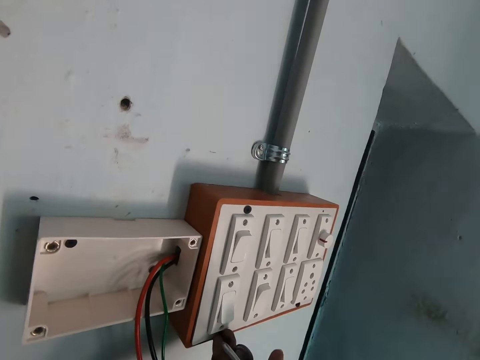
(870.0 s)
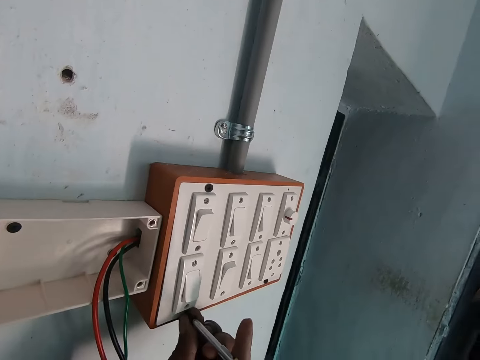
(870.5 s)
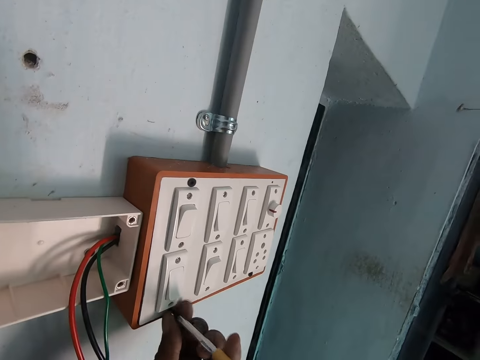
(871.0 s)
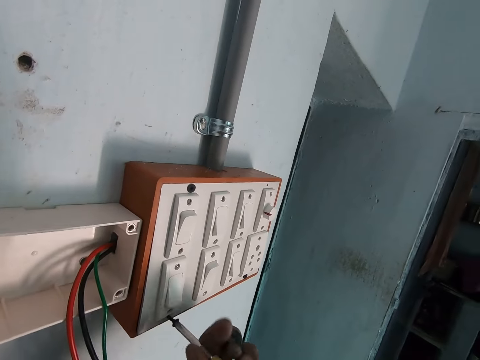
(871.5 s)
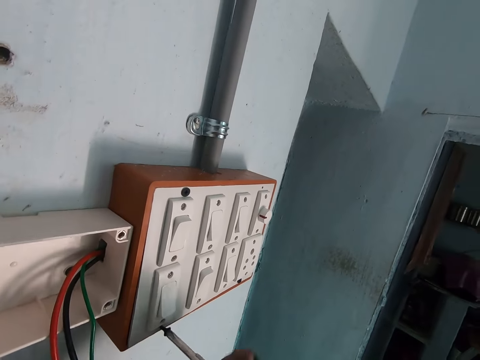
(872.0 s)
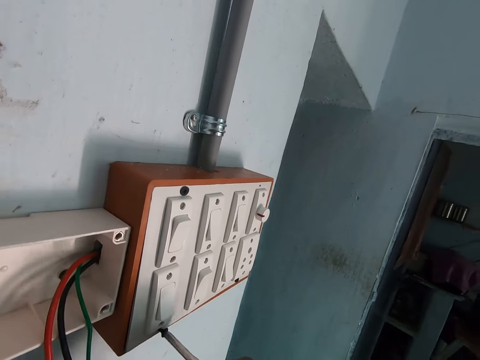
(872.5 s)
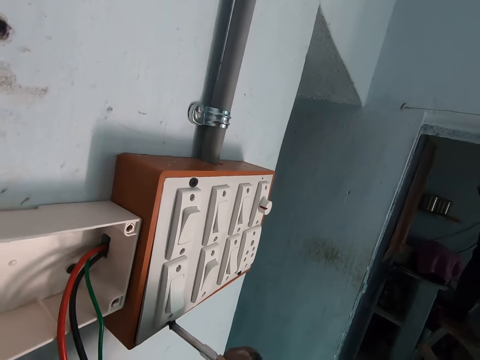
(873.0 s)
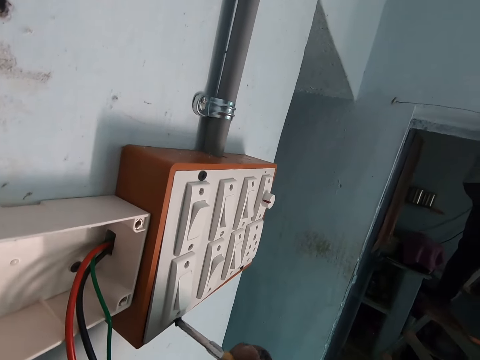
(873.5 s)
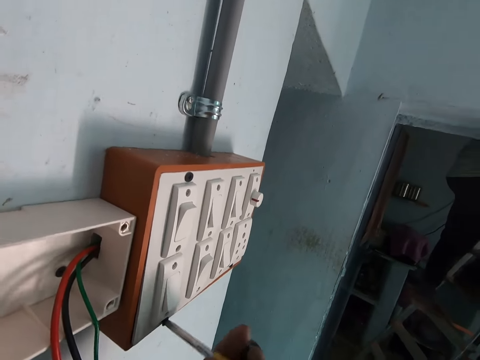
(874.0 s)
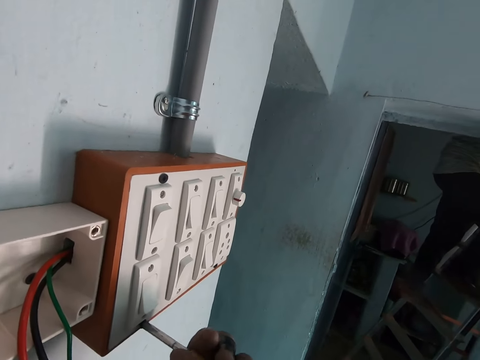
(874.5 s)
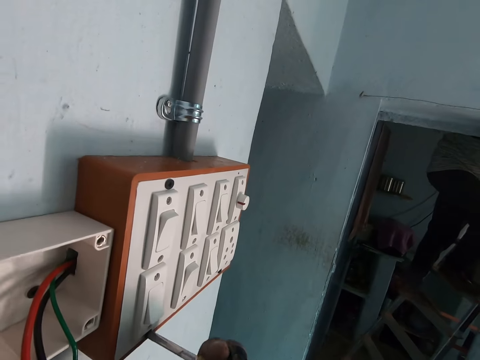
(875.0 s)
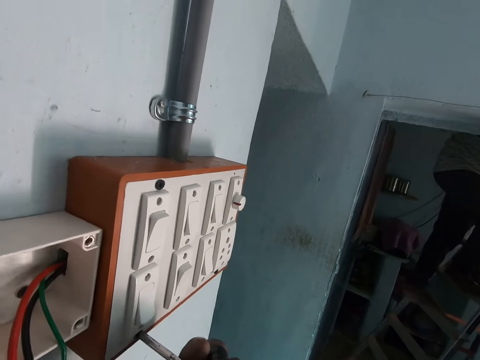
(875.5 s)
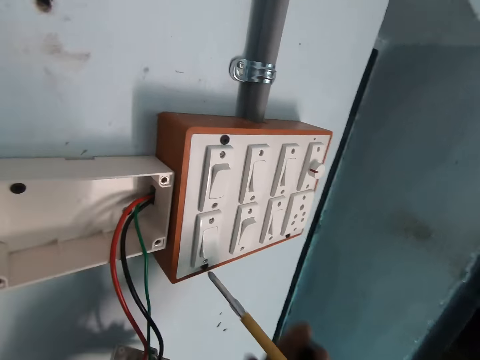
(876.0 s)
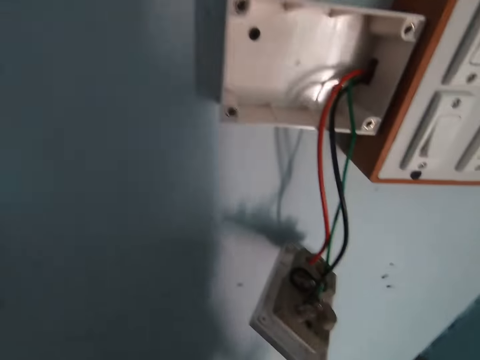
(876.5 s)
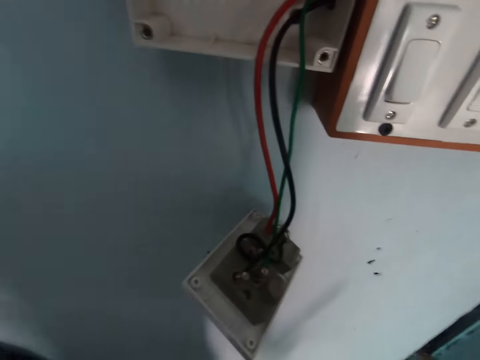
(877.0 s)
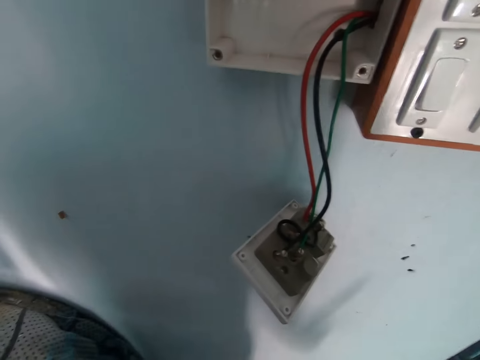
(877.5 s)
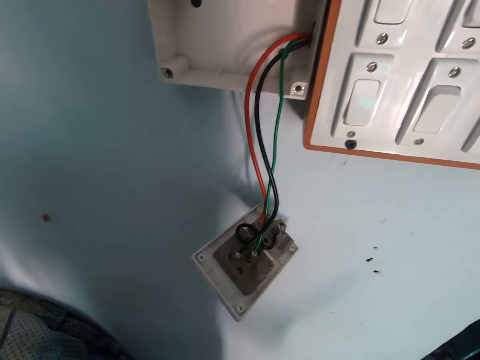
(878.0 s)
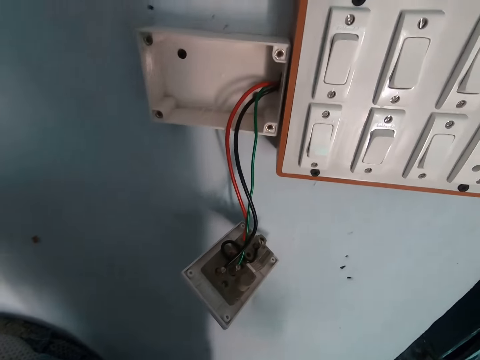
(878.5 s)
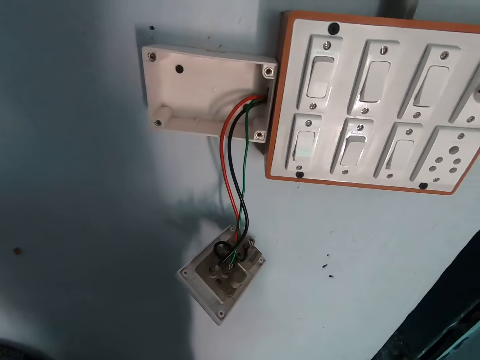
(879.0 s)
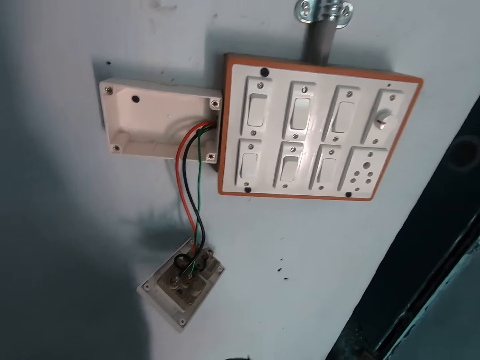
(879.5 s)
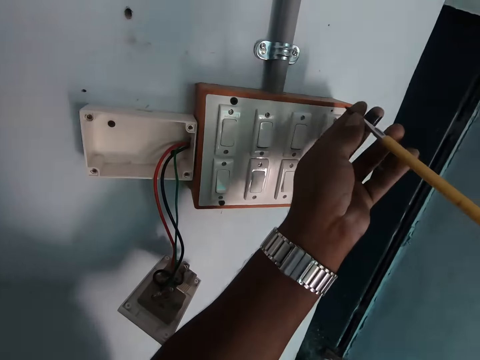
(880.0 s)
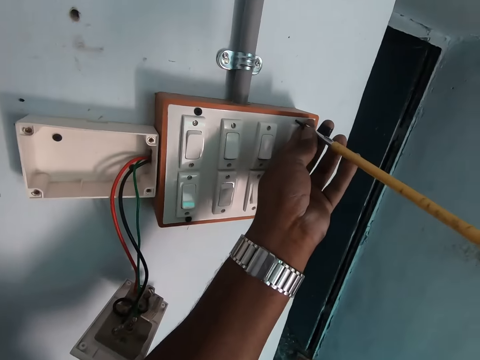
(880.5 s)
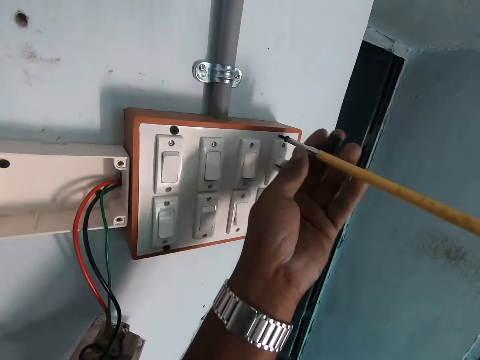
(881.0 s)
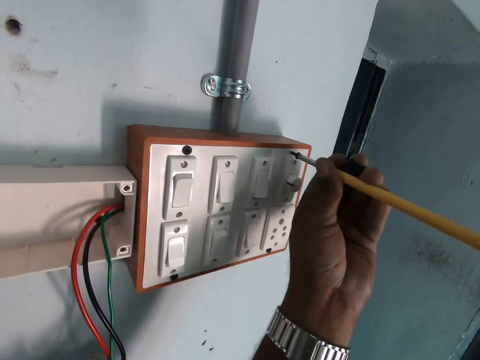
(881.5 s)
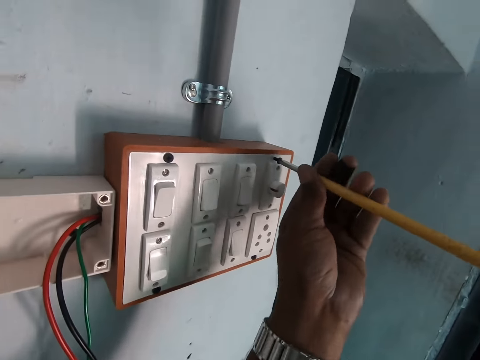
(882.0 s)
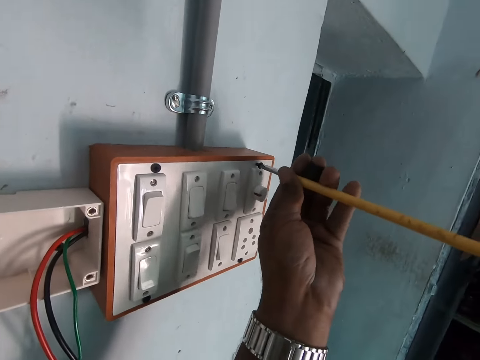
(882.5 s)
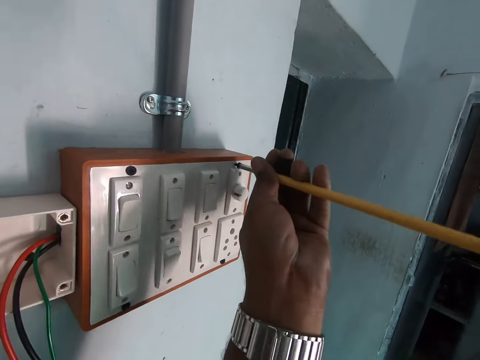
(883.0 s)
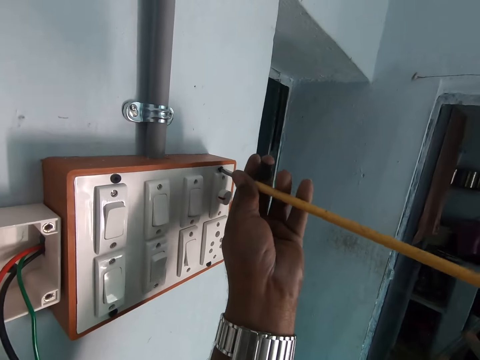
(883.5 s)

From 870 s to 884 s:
The camera wearer tightens the screw in the switch panel with the screwdriver in both hands. He bends down. He tightens the screw in the switch panel with the screwdriver in both hands again.

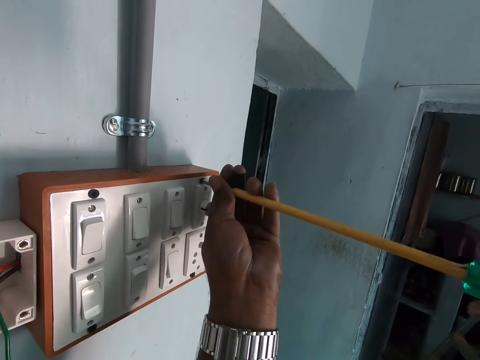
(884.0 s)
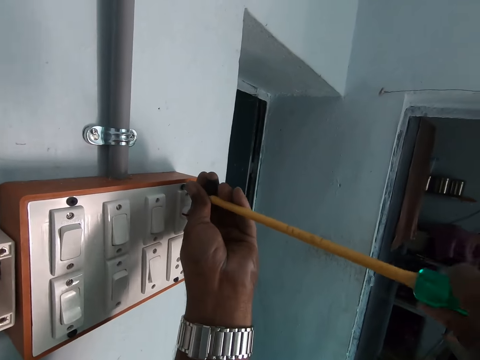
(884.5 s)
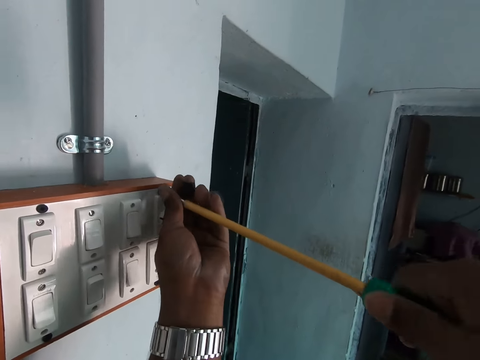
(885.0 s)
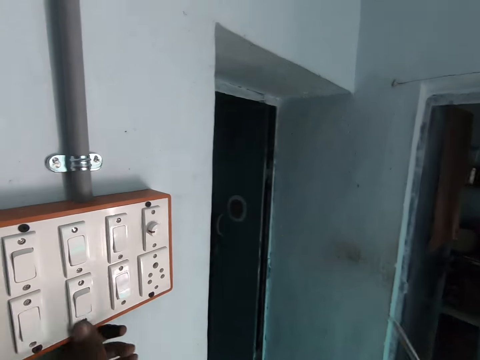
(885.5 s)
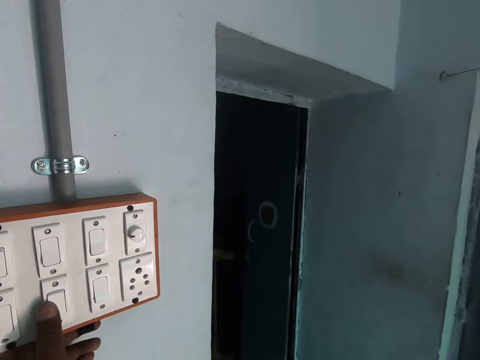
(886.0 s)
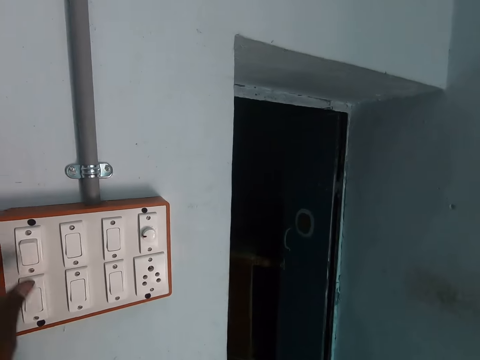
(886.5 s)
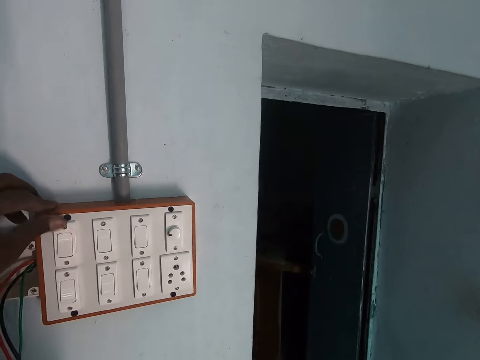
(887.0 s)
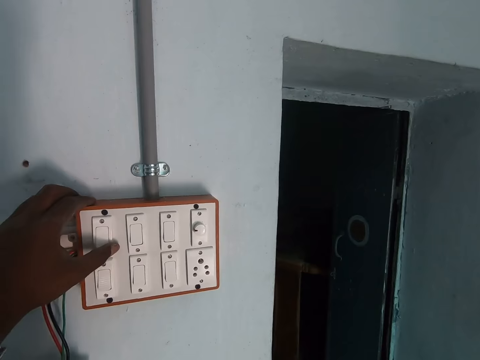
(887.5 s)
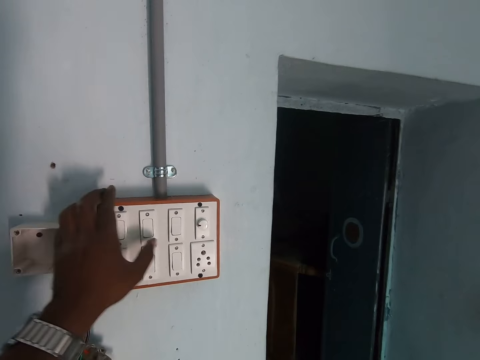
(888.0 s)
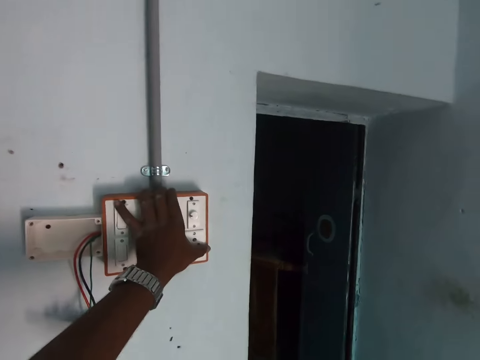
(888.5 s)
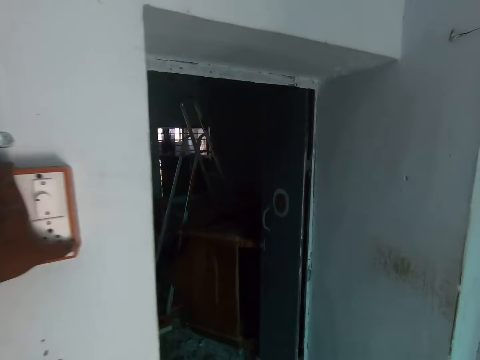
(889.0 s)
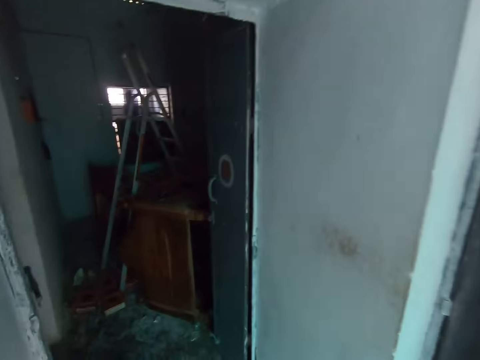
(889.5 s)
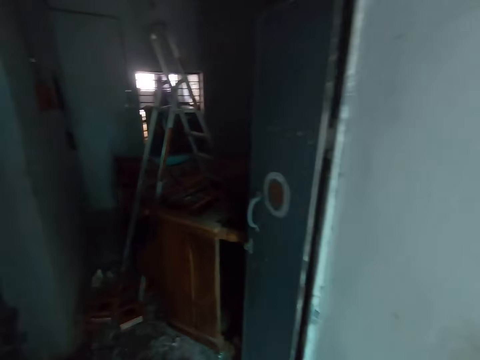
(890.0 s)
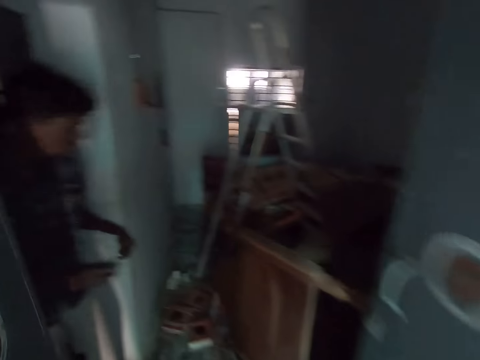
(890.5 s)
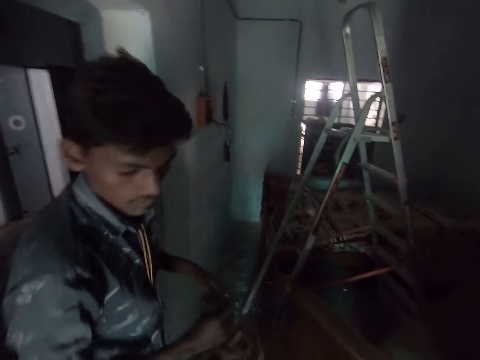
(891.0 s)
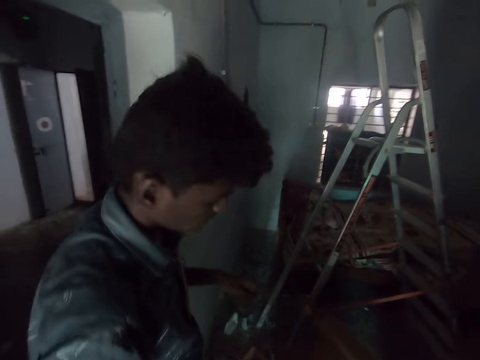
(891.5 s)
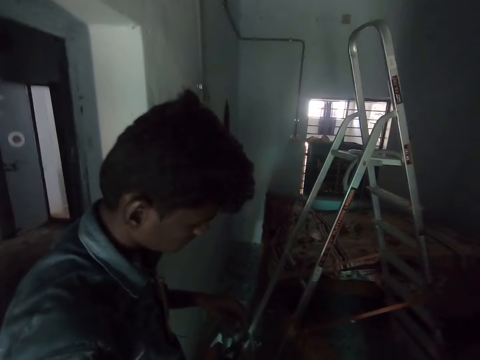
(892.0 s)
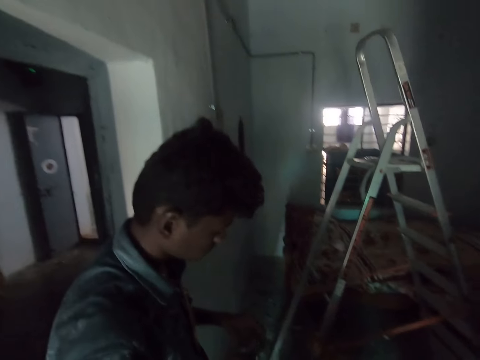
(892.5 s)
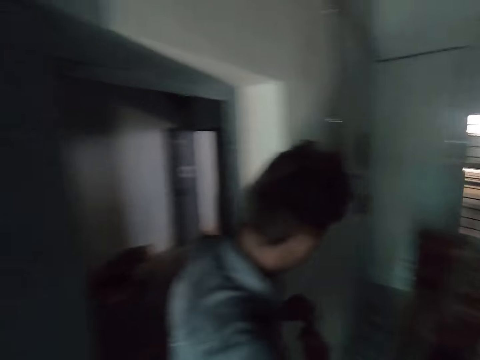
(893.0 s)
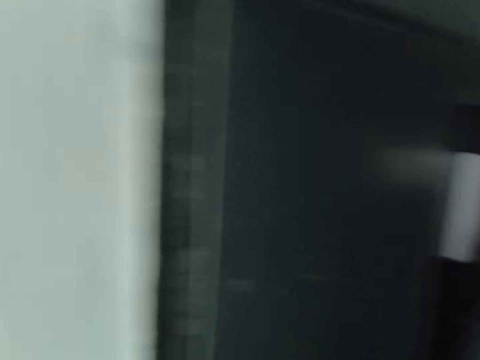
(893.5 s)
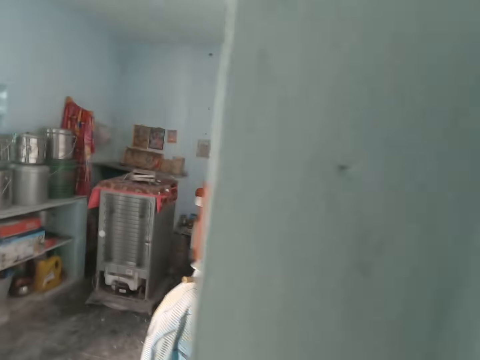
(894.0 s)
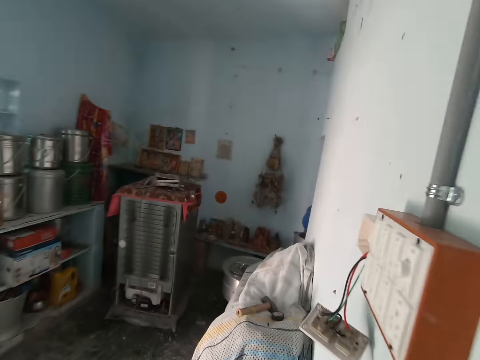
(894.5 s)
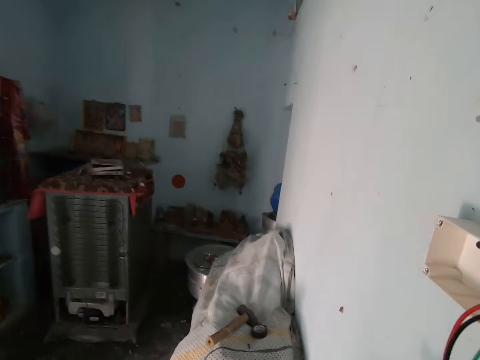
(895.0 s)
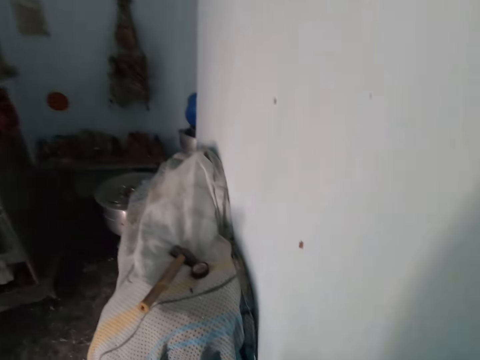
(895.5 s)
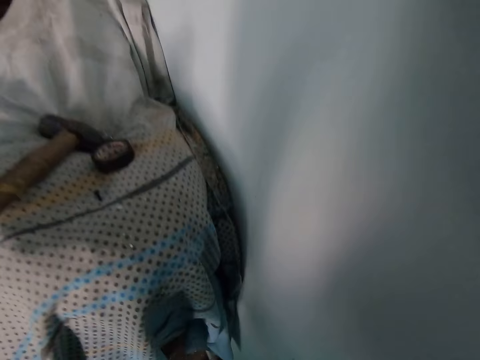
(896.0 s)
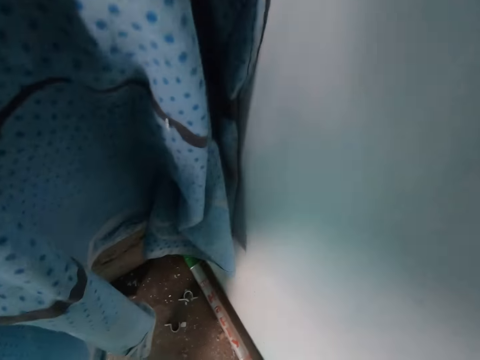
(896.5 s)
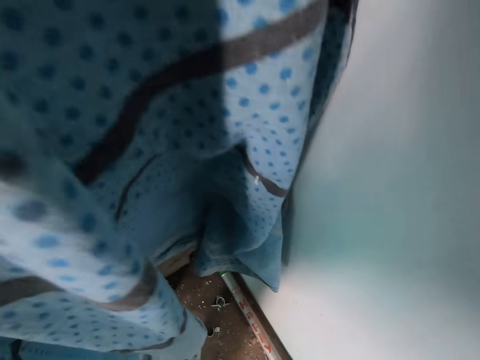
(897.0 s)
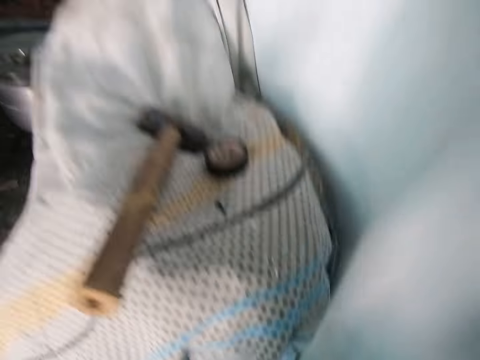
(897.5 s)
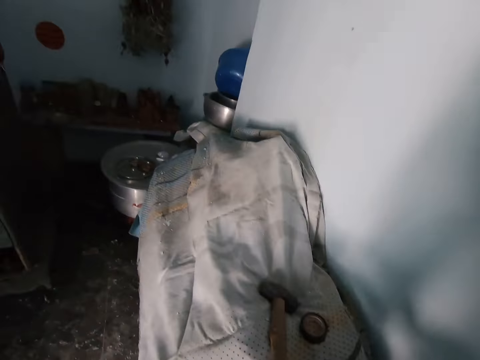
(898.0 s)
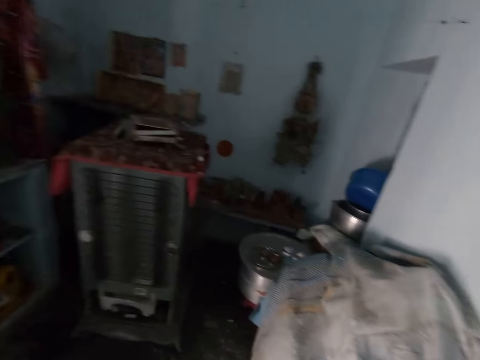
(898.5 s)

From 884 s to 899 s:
The camera wearer flips some switches on the switch panel with his left hand. He walks through a doorway. He interacts with a man. He turns around.
